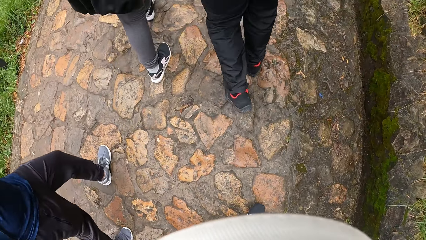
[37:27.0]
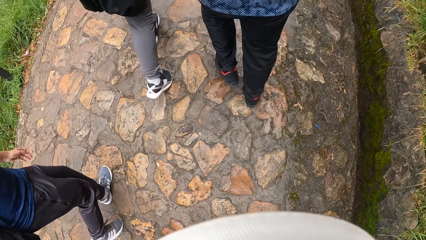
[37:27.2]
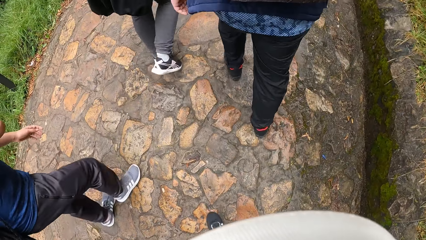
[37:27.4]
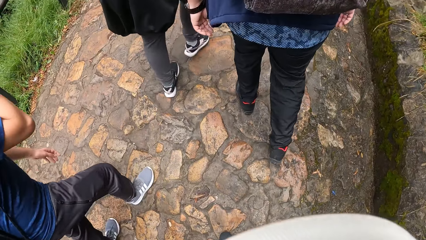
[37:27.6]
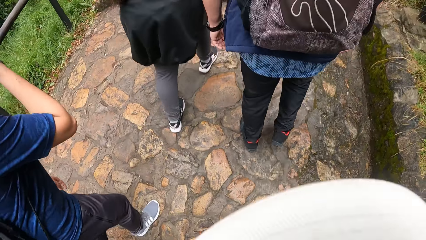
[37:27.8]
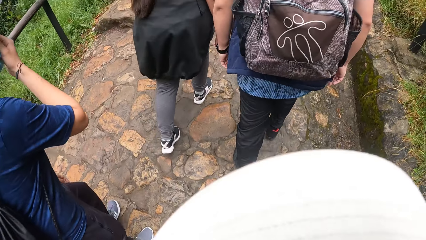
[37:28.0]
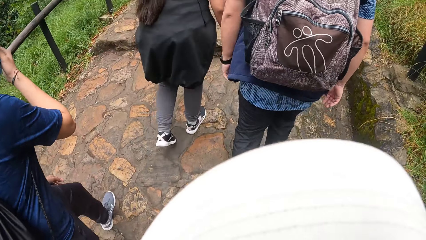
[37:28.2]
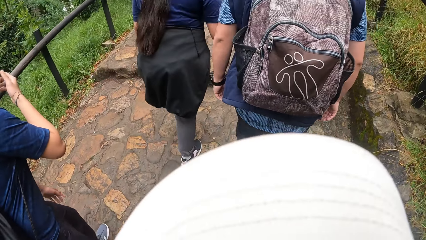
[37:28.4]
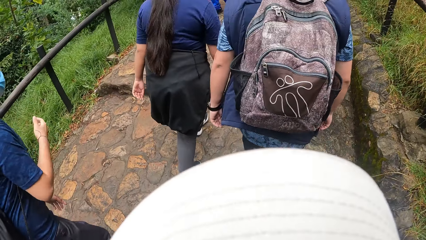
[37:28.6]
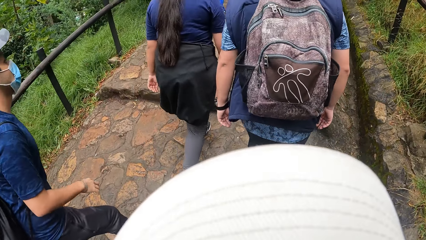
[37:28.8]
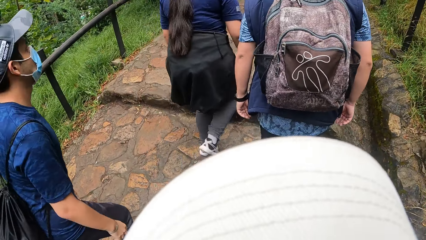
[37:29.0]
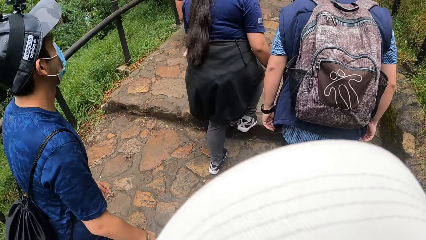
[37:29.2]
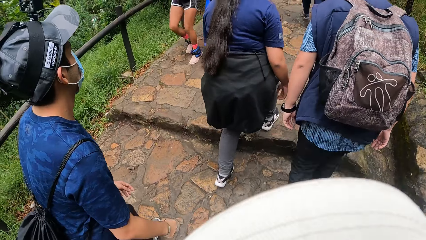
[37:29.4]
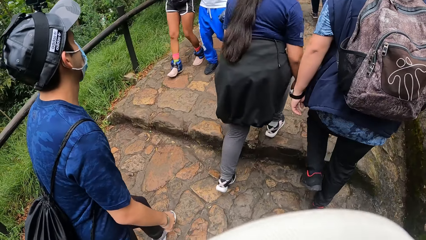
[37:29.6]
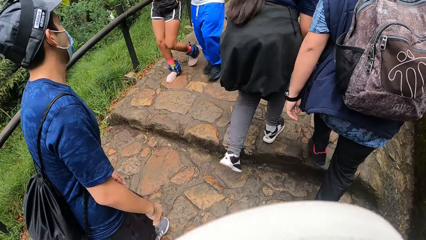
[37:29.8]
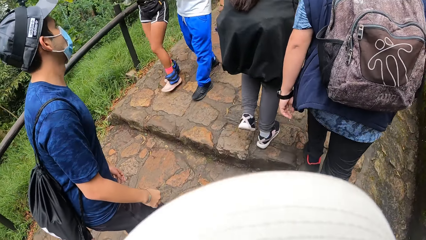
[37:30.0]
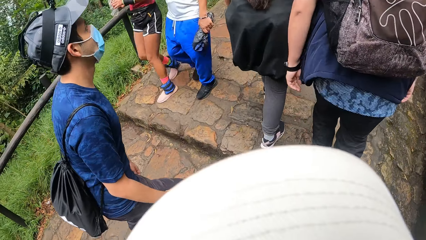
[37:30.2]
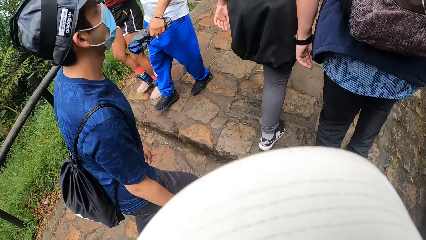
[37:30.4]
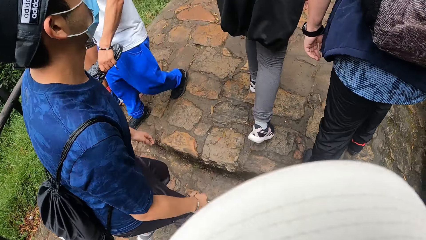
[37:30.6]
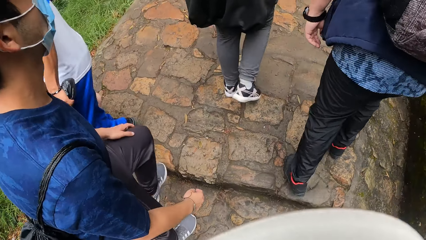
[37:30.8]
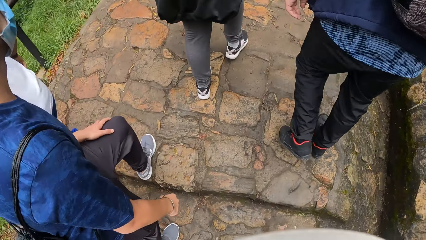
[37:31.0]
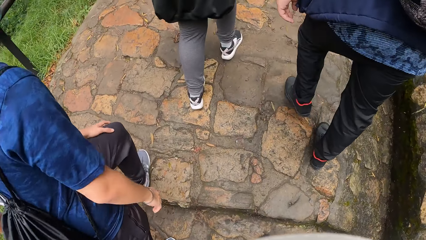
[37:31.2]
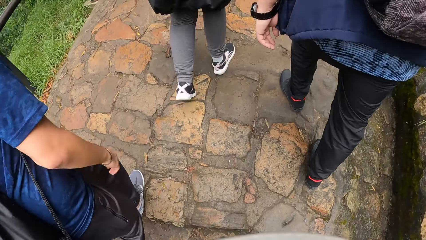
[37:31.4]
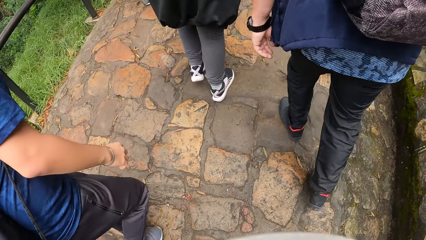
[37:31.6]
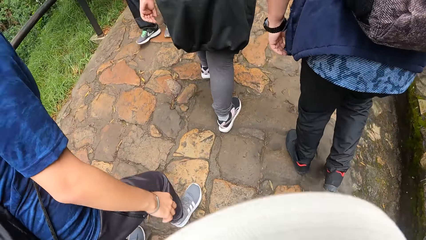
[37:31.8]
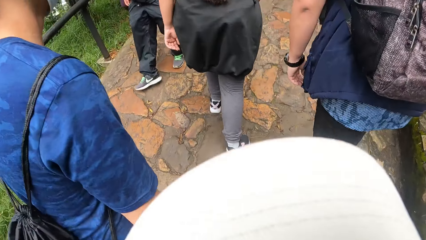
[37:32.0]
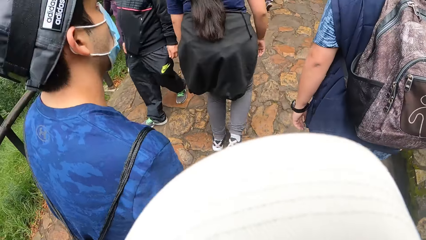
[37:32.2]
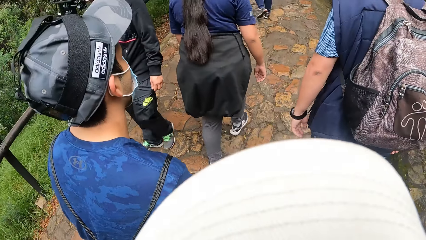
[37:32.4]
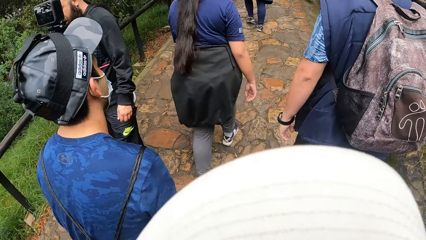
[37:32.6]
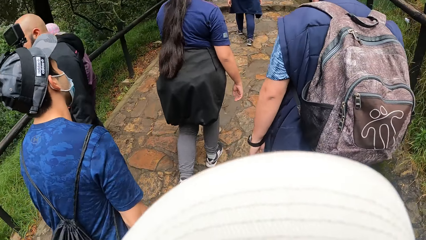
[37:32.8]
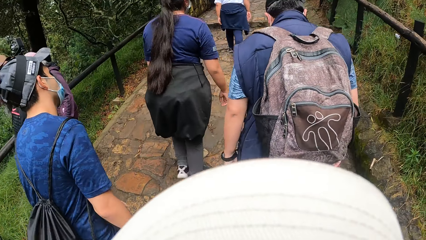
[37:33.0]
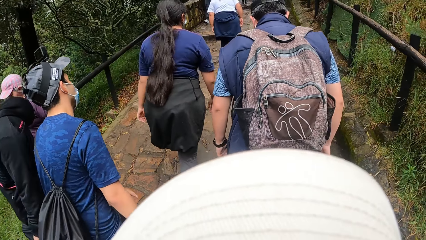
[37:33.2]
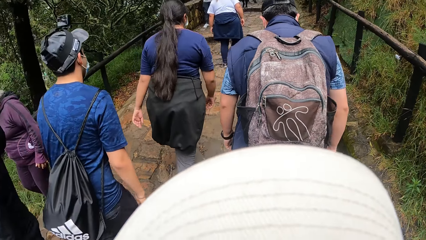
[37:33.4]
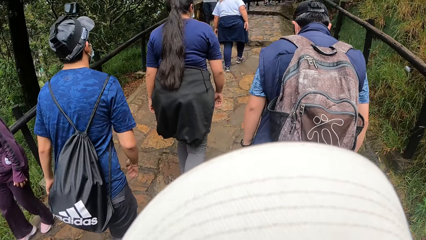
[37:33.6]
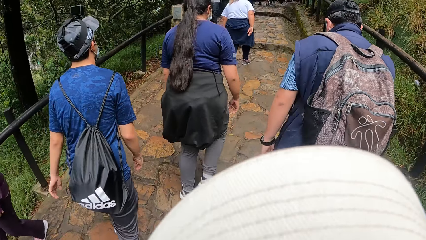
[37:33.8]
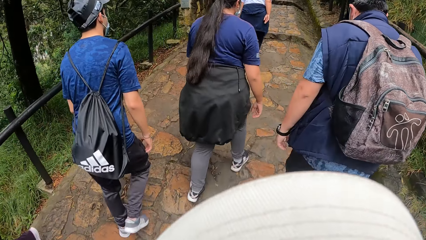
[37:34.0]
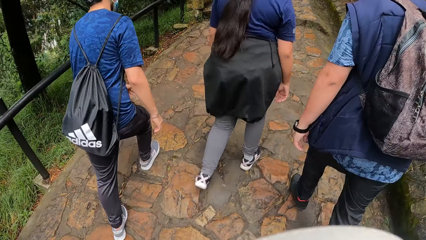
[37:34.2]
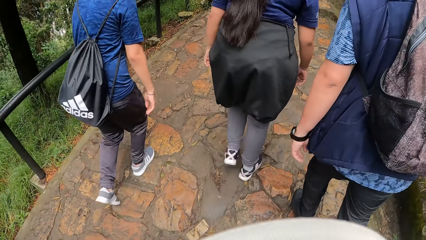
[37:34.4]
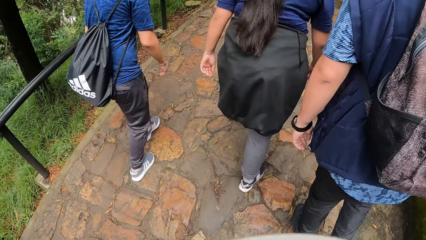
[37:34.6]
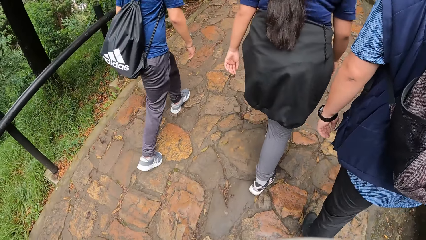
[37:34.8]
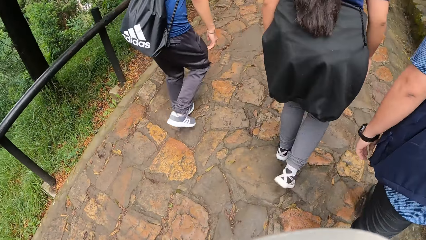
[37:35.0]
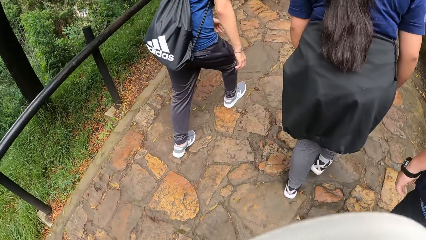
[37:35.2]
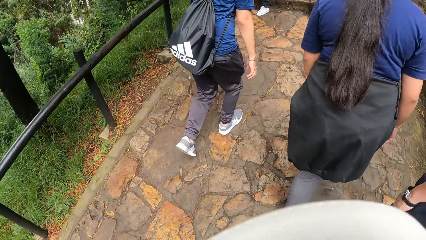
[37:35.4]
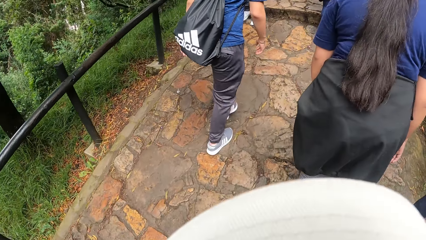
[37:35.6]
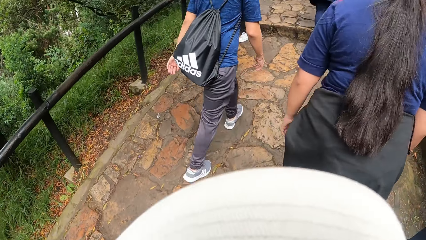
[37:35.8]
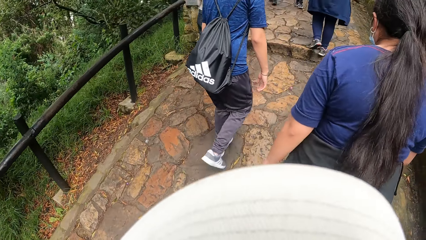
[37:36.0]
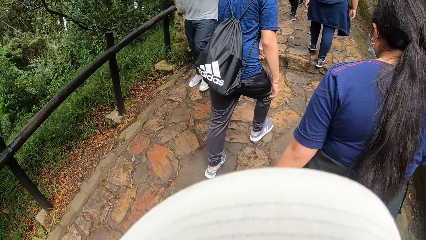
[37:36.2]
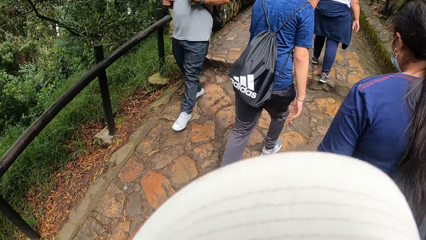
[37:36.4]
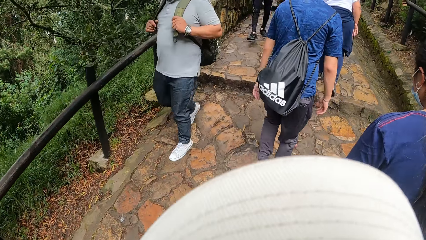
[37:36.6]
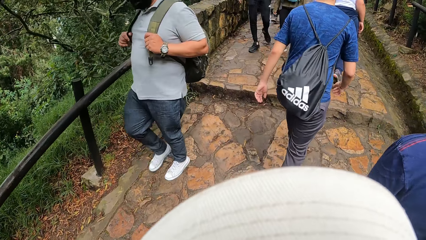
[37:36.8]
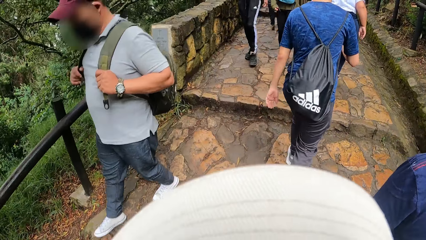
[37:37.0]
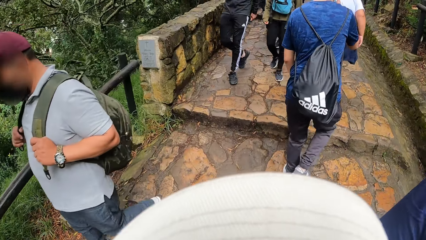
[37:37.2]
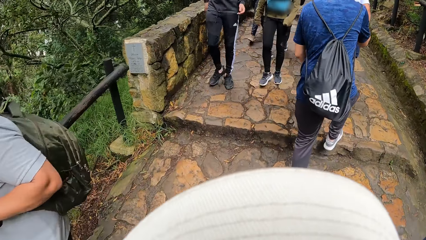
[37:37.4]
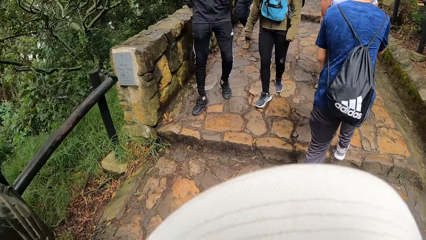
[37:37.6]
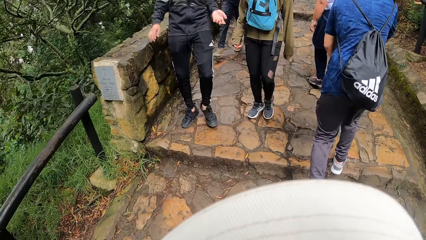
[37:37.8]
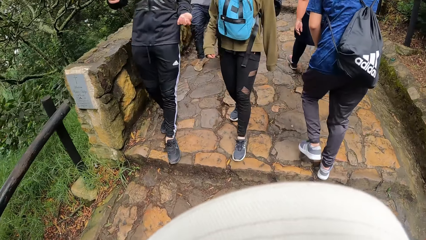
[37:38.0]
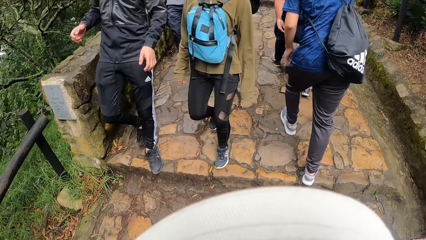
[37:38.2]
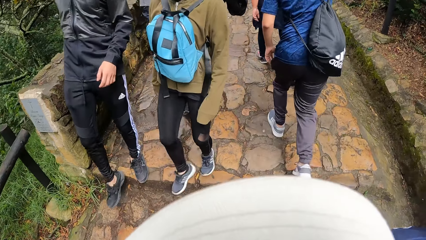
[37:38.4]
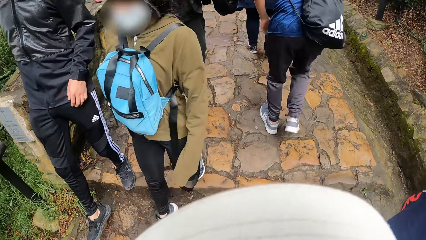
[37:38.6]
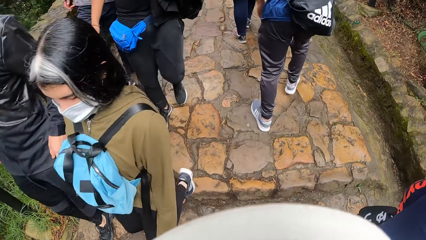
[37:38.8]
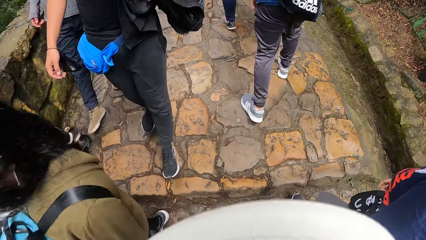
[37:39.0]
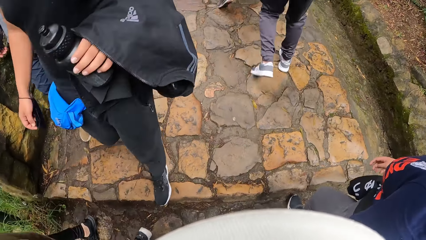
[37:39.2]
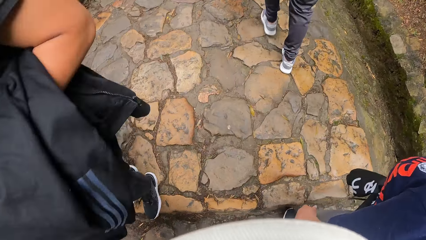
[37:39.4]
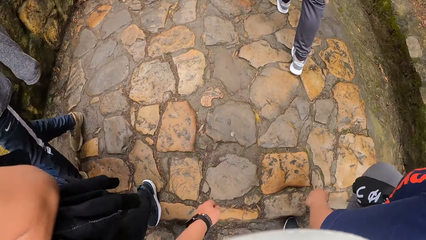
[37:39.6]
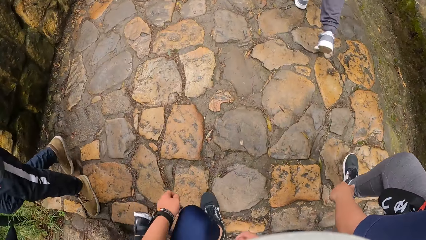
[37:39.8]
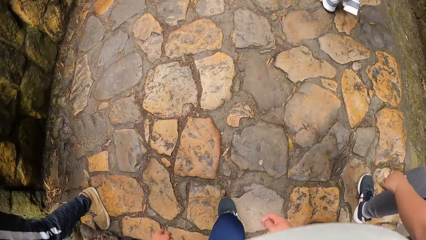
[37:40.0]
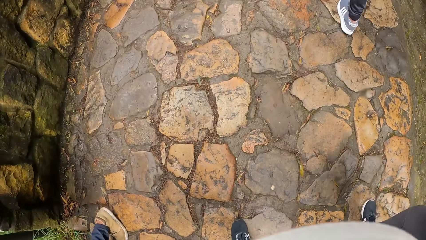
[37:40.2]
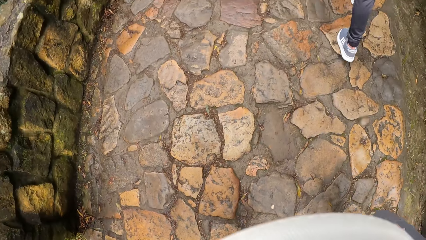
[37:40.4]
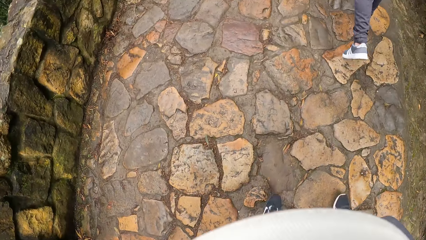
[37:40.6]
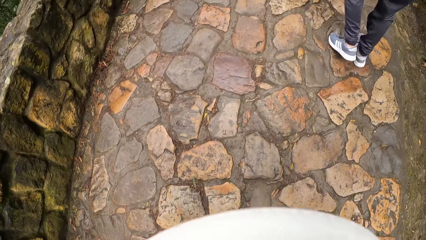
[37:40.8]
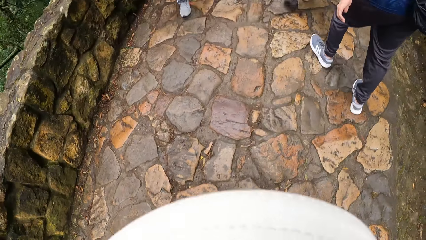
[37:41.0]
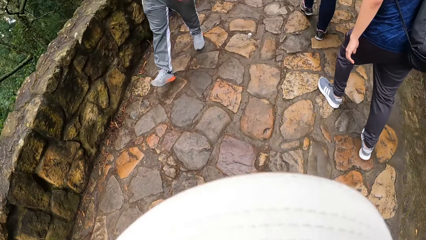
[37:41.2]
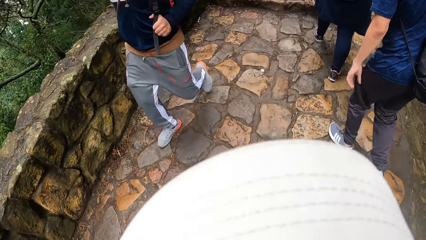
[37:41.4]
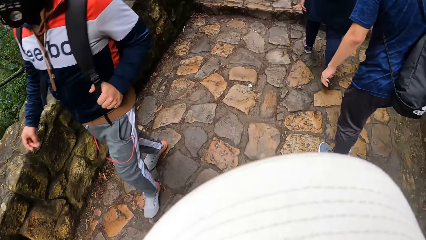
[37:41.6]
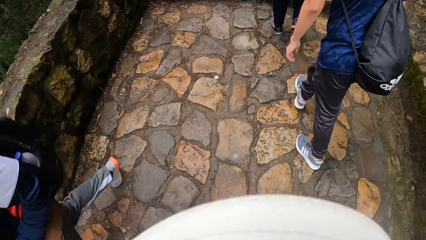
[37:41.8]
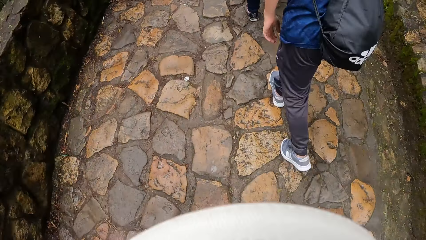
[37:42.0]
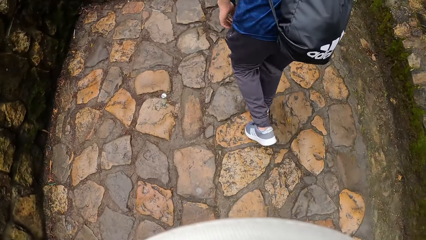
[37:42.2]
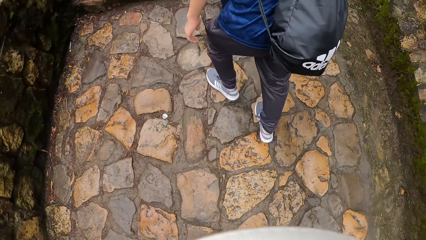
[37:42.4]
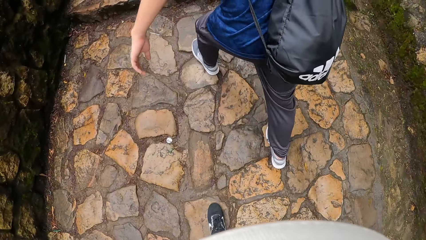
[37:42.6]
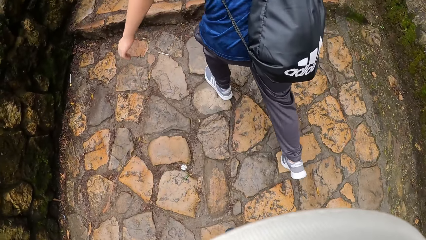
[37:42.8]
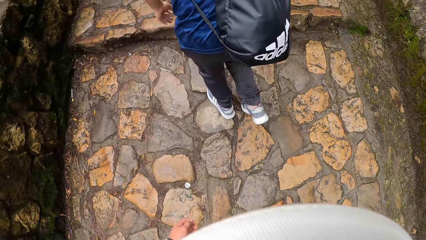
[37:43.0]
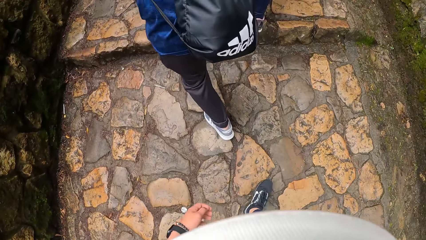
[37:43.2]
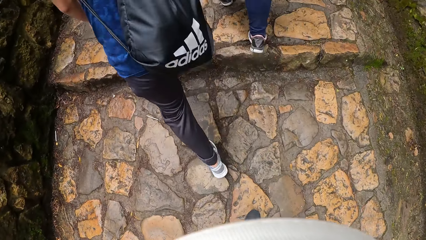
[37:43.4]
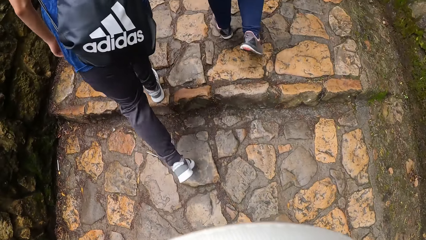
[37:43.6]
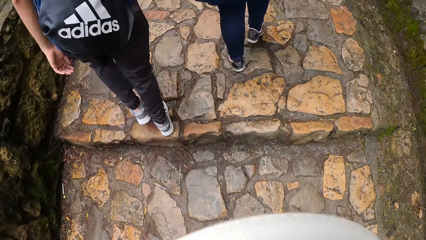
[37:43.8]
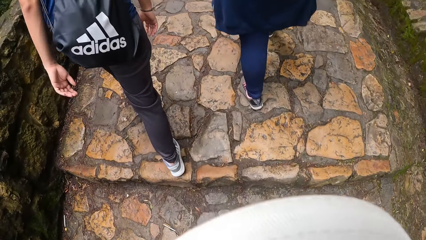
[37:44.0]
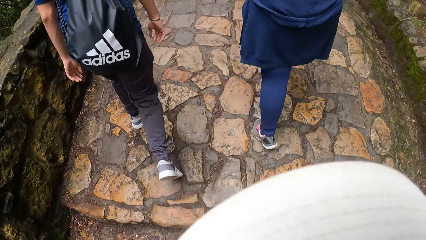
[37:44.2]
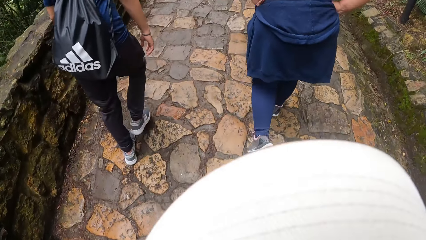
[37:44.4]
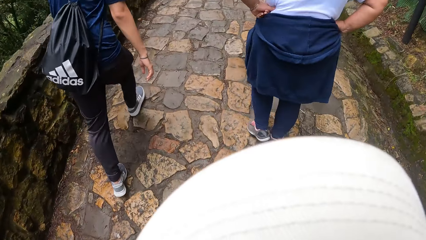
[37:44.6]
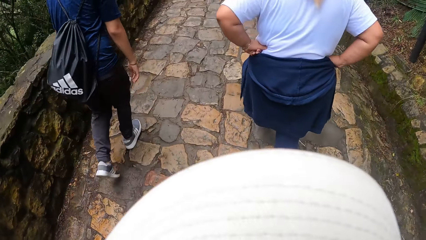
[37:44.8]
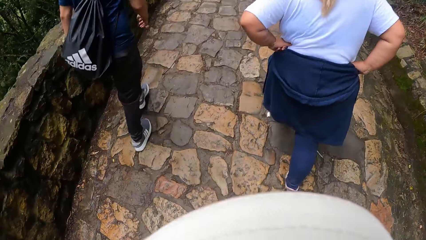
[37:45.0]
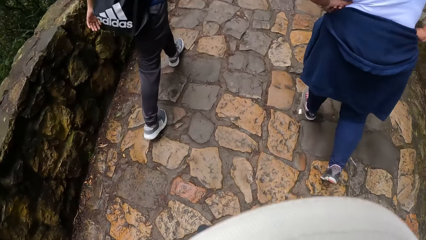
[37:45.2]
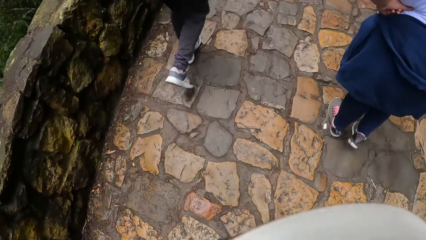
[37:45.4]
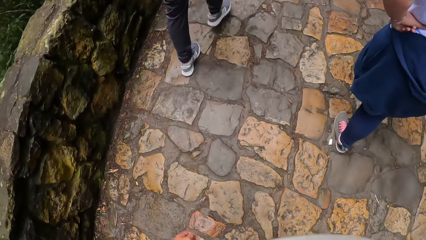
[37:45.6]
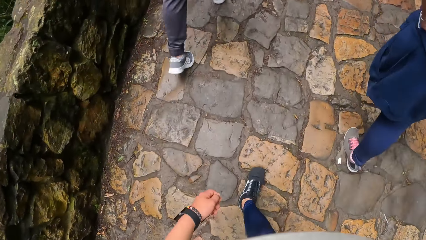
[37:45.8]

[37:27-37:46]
A man climbs a stair along the pathway. The camera wearer climbs the stair along the pathway. The man climbs the stair along the pathway. The camera wearer climbs the stair along the pathway. The man climbs the stair along the pathway. The camera wearer climbs the stair along the pathway.
